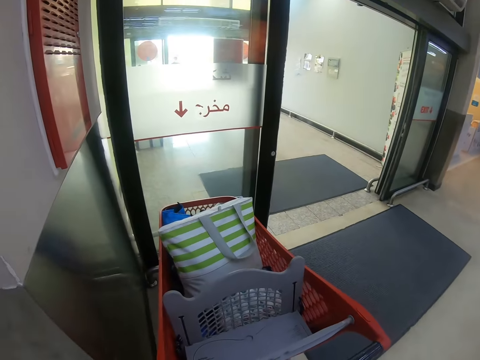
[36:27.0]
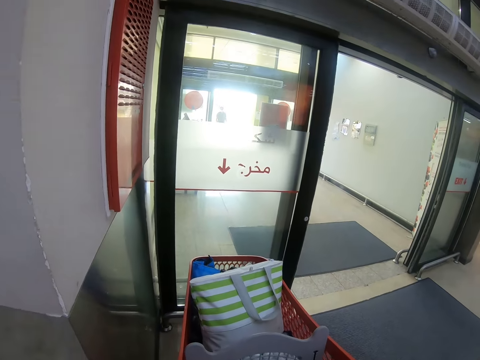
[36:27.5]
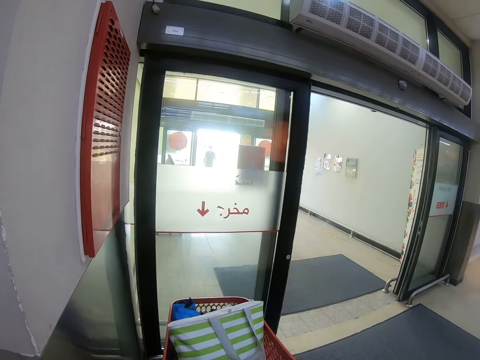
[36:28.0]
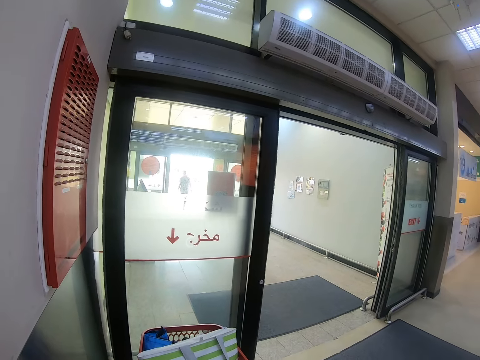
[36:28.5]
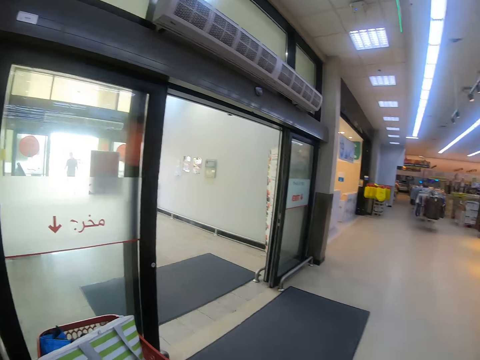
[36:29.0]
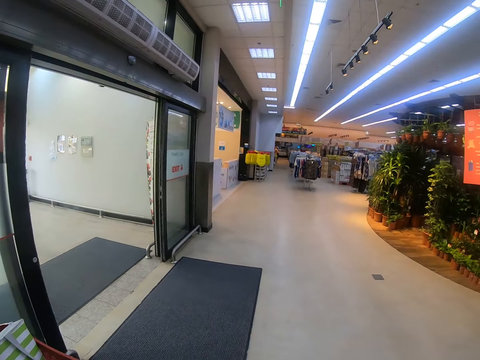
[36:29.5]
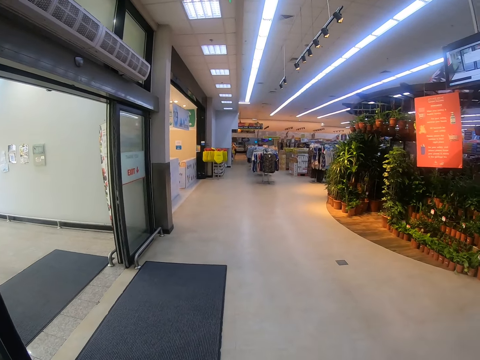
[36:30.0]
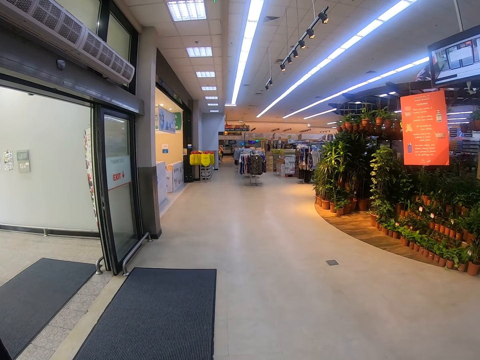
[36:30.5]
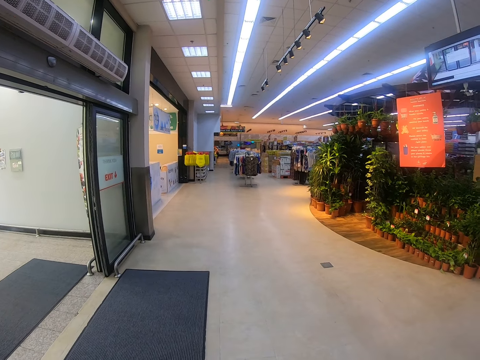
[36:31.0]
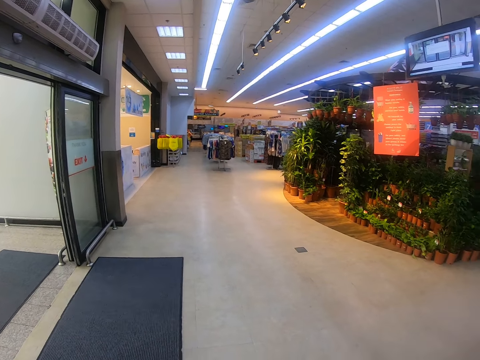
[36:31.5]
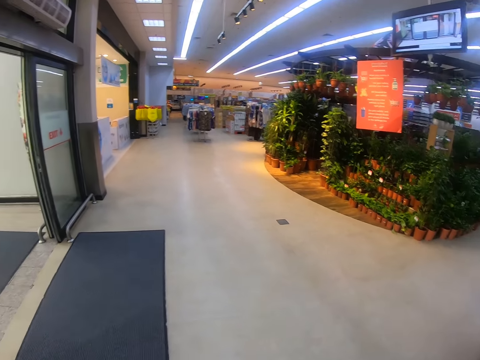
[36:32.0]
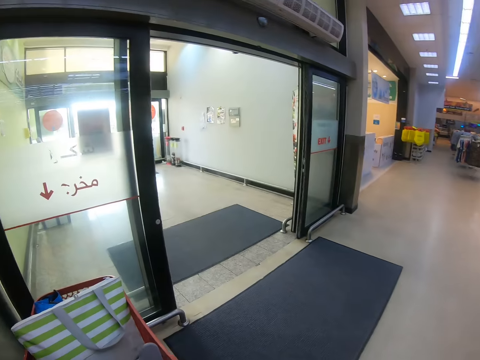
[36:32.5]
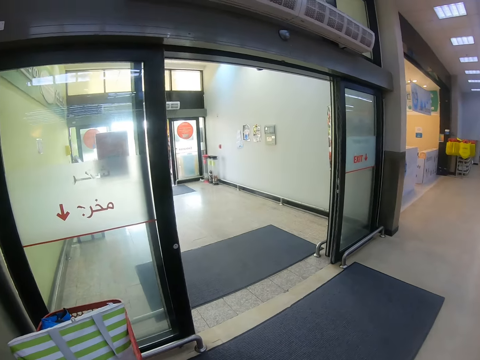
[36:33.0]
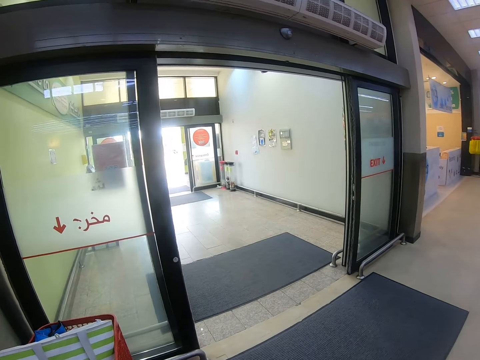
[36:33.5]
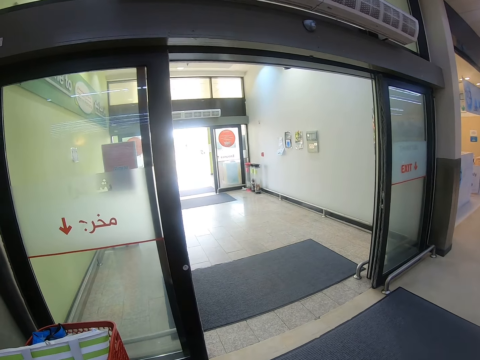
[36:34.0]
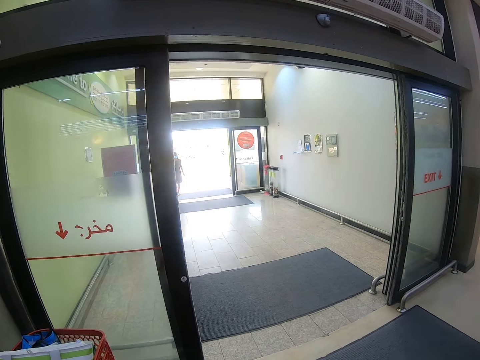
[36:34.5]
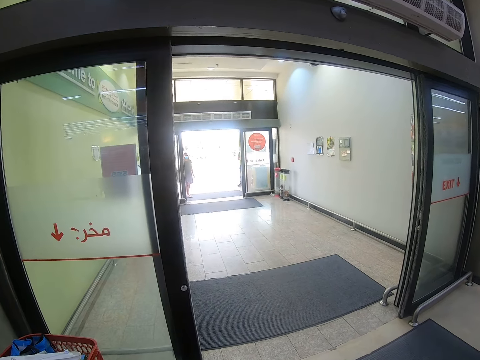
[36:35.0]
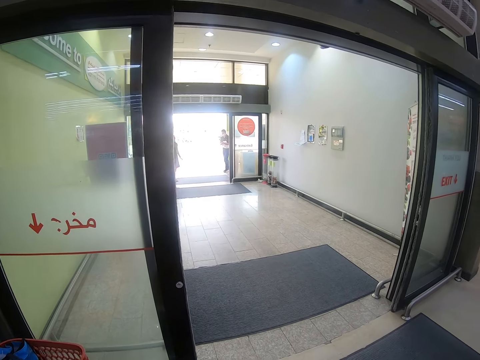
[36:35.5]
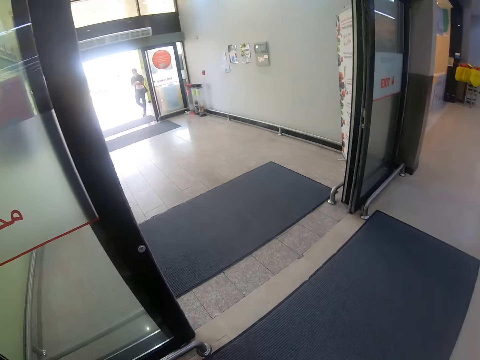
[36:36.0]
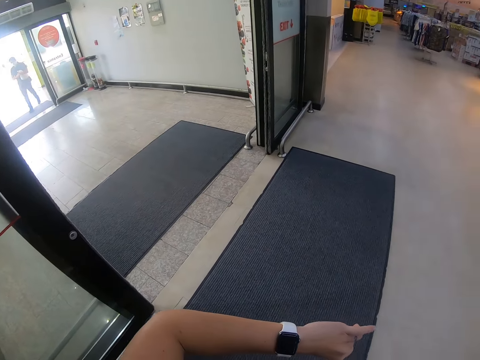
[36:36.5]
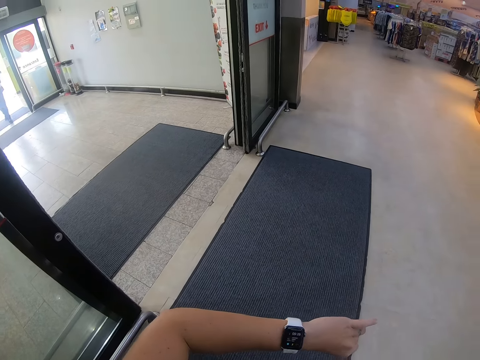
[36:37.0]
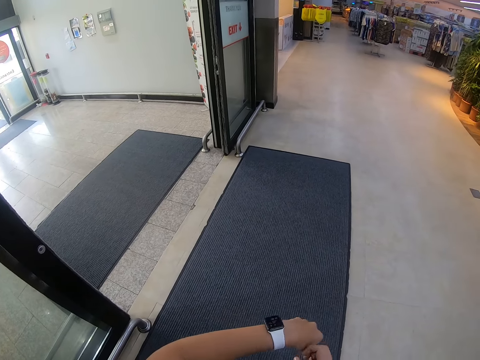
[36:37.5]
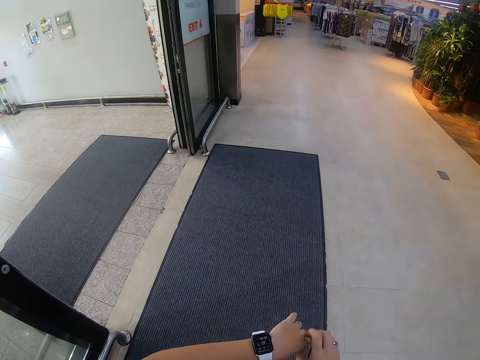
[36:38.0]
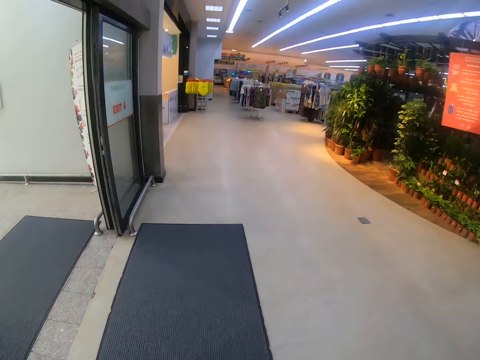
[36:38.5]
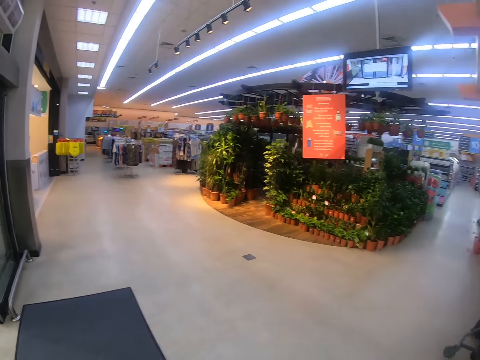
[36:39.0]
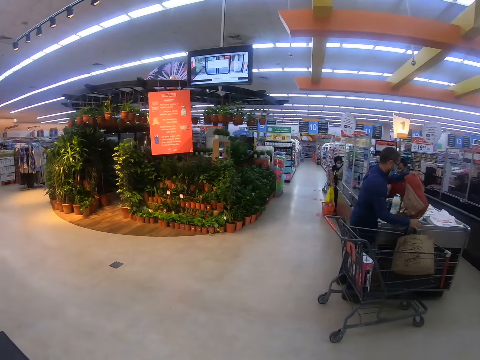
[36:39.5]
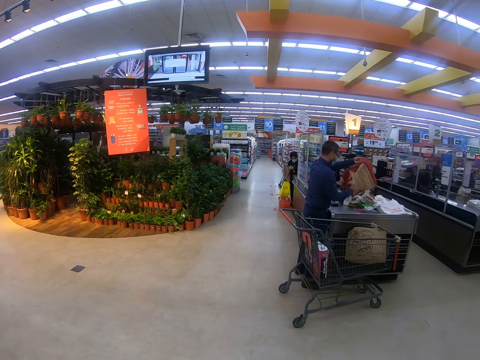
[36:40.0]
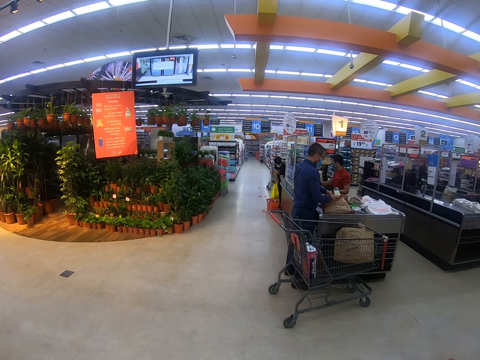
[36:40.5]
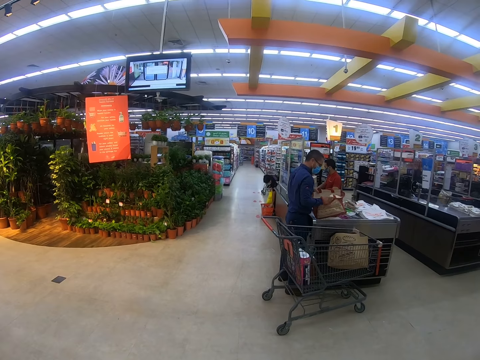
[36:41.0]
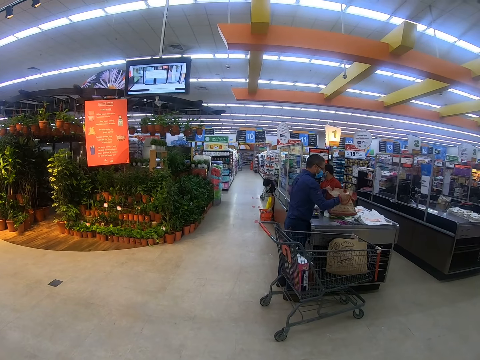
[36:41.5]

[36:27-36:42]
The camera wearer looks around. A lady appears. A man steps forward. The camera wearer checks the time in the watch. They look around the supermarket. Another man picks up the bag and puts the bag on the counter.

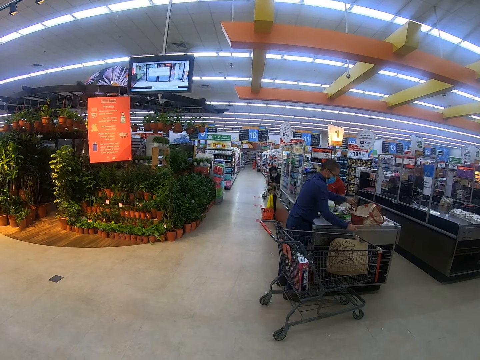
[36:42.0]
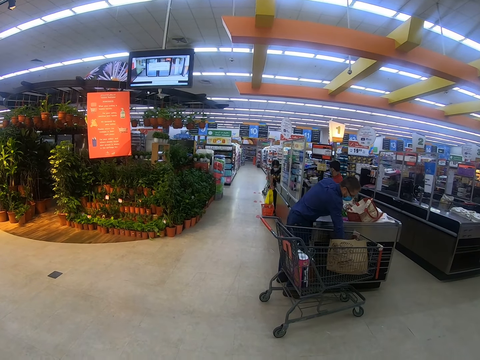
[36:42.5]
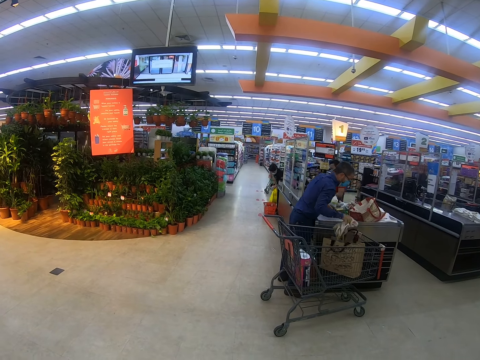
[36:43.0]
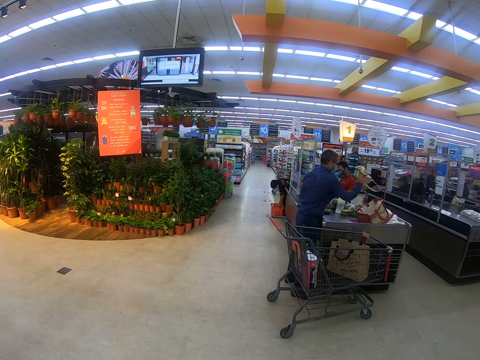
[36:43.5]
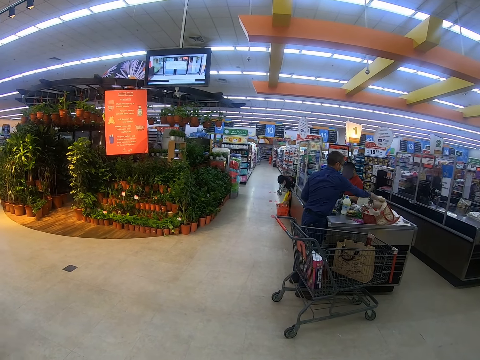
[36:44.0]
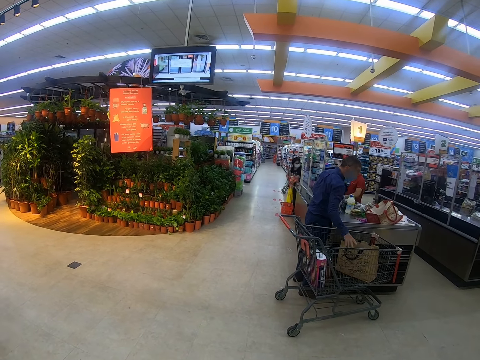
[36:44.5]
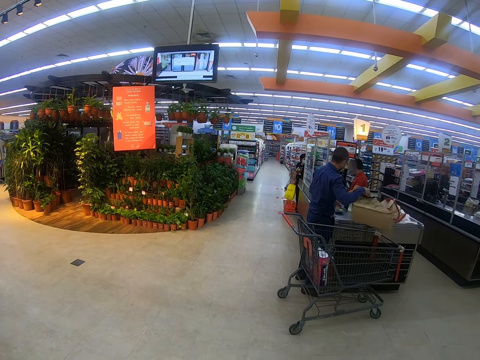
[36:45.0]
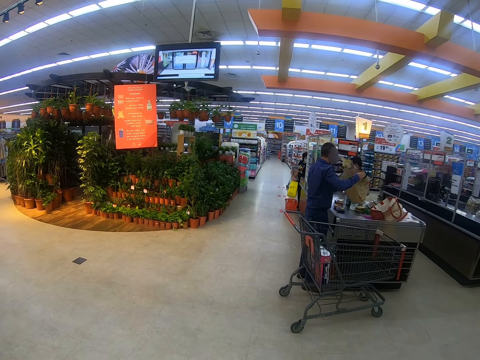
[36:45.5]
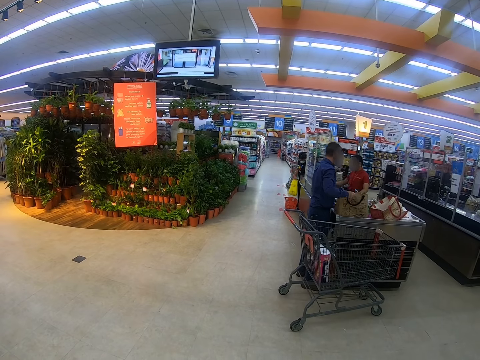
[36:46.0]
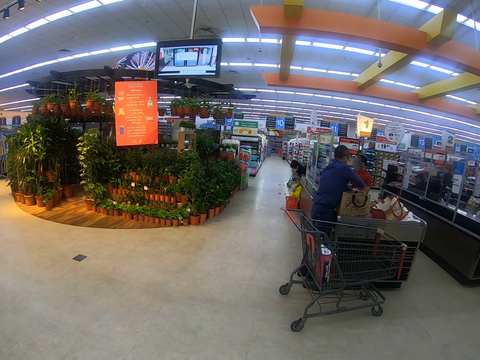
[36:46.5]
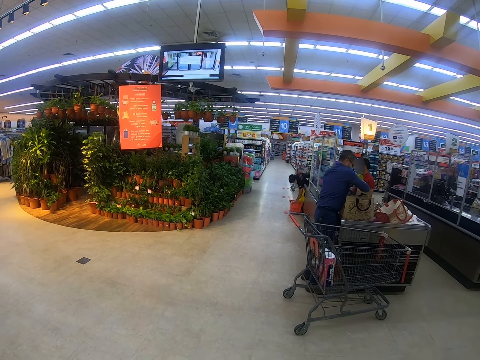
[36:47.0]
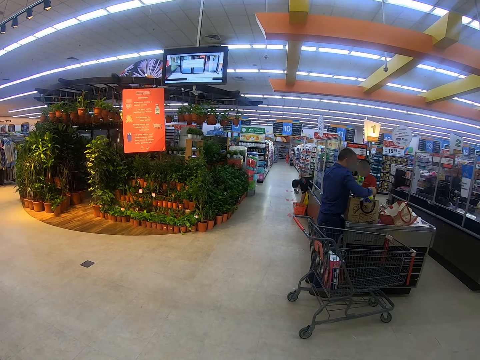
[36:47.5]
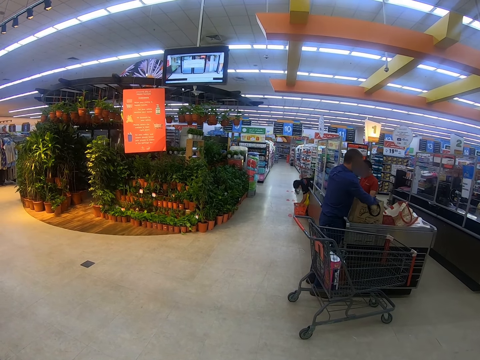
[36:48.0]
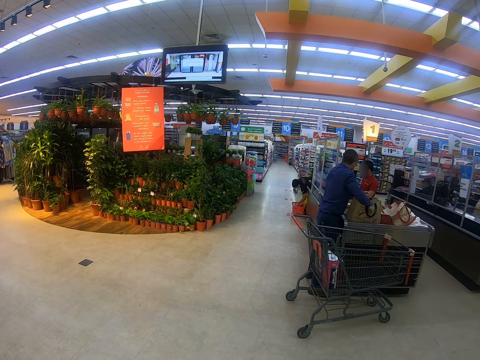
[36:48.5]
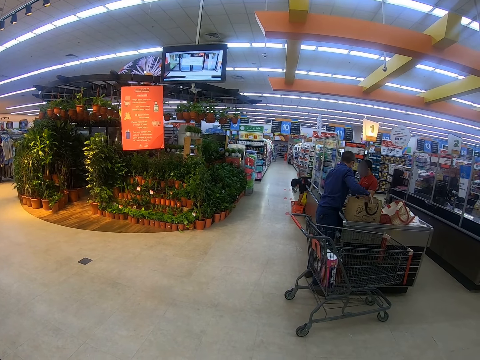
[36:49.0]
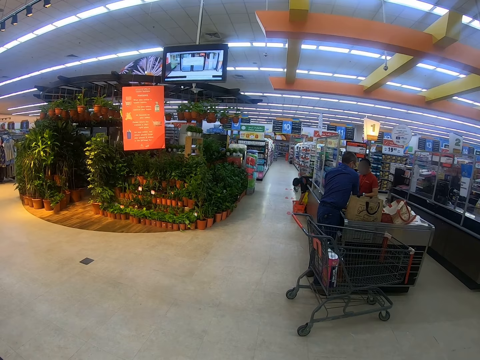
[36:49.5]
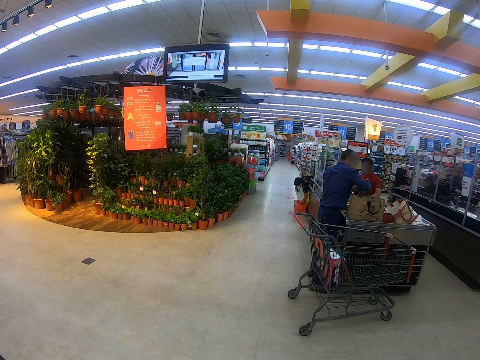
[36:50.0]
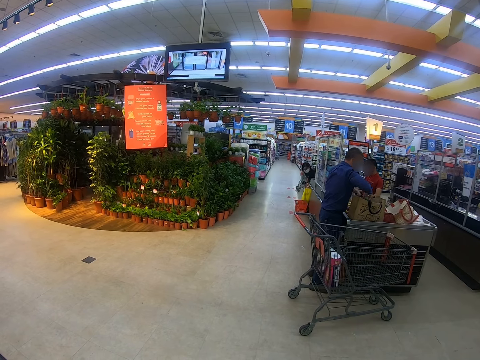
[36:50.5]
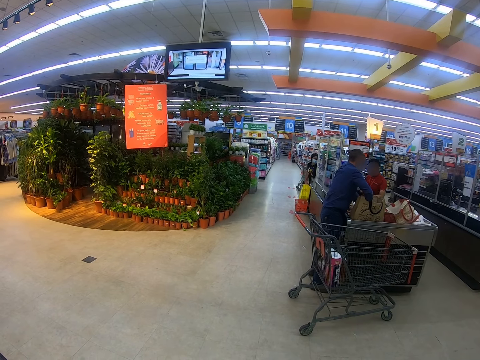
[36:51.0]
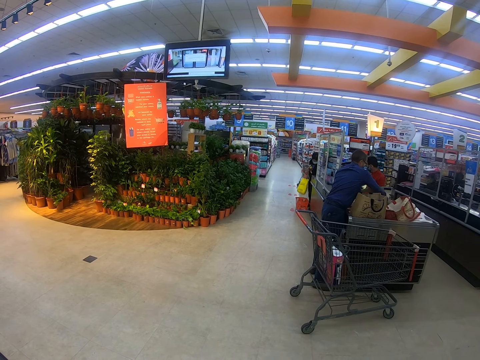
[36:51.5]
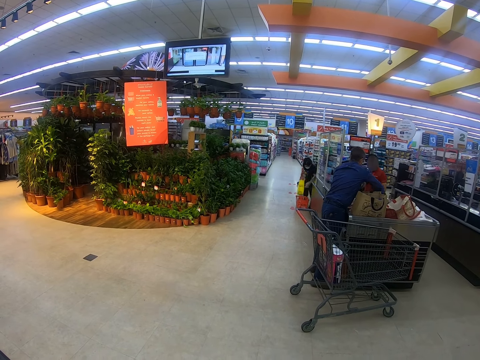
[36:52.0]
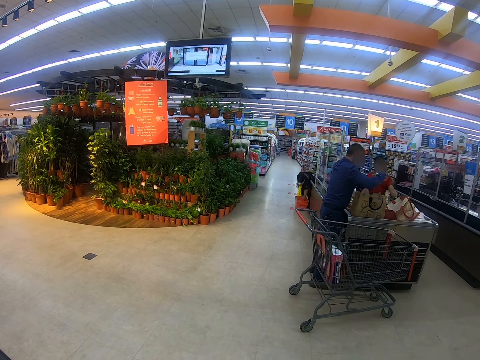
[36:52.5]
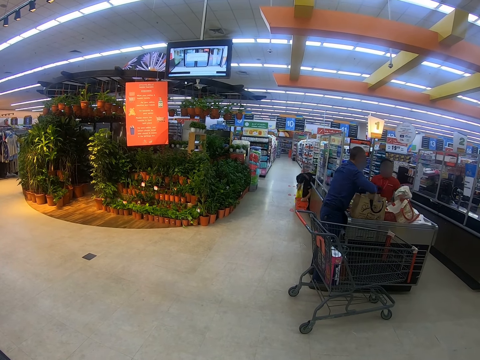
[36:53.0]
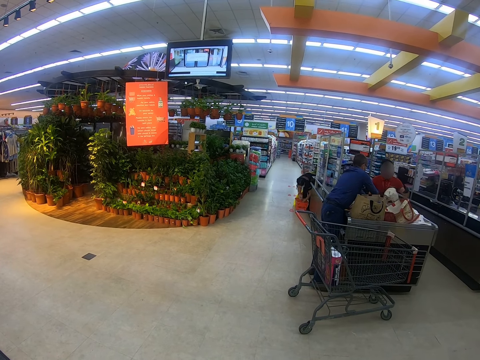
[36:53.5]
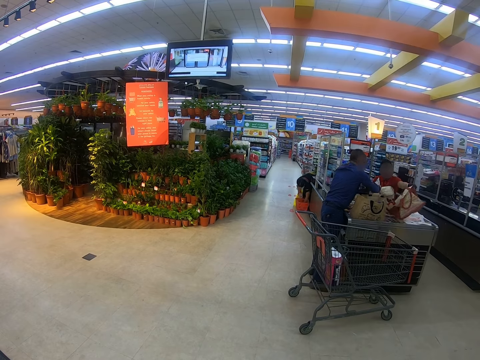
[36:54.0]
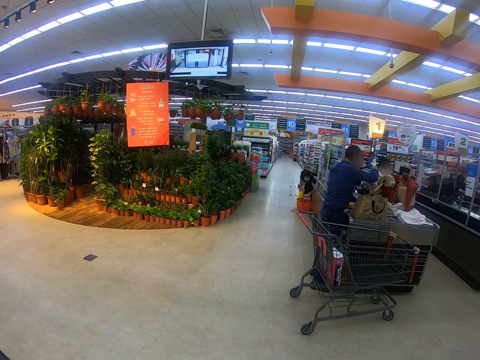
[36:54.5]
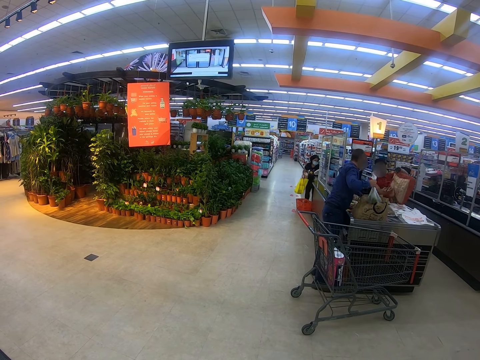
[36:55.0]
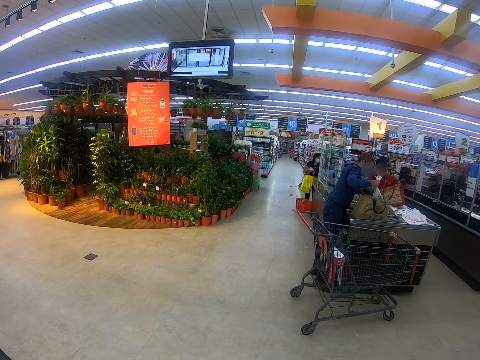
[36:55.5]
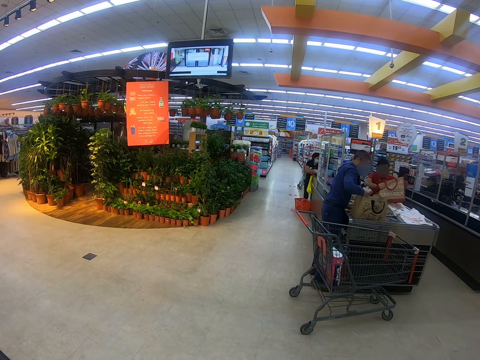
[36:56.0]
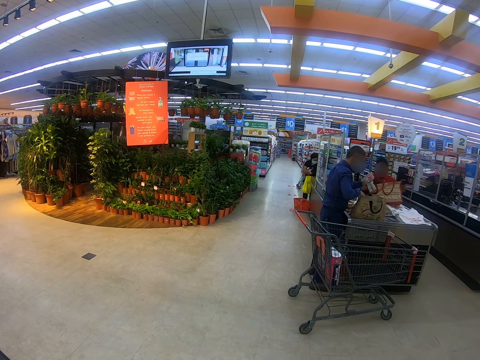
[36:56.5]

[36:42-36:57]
A man picks up the paper and puts the paper on the counter. The man picks up the bag and puts the bag on the counter. Another man picks up the packet. The first man puts the items in the bag, picks up the bottle, and puts the bottle in the bag. The other man puts the packet on the counter. The first man picks up the packet. A third man picks up the paper, picks up the bag, and puts the items in the bag. The first man picks up the paper.
